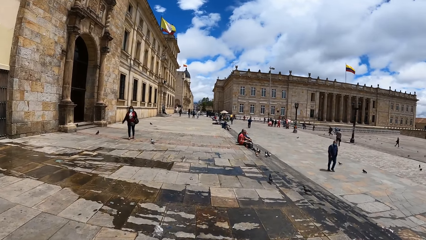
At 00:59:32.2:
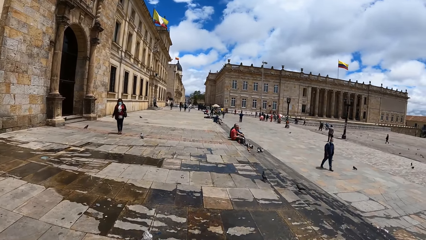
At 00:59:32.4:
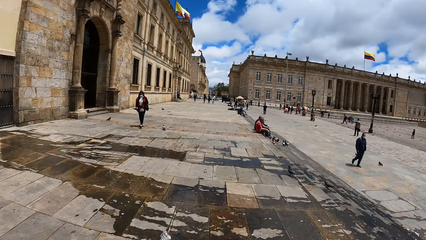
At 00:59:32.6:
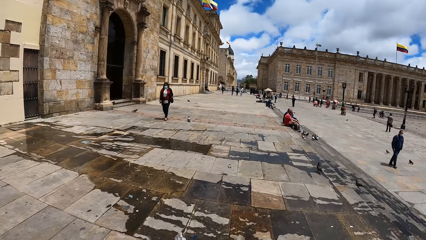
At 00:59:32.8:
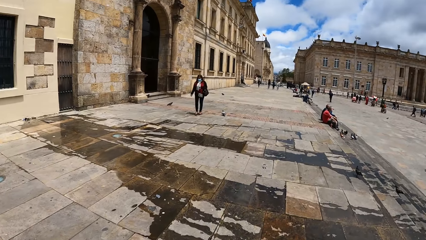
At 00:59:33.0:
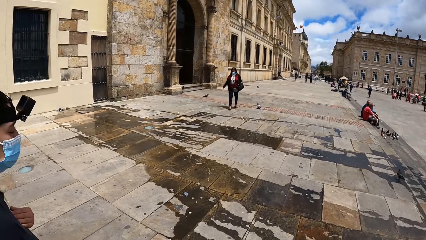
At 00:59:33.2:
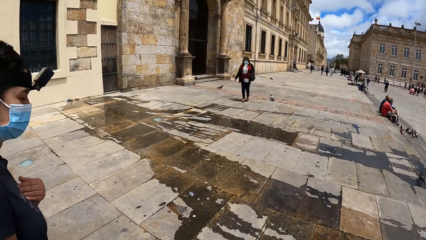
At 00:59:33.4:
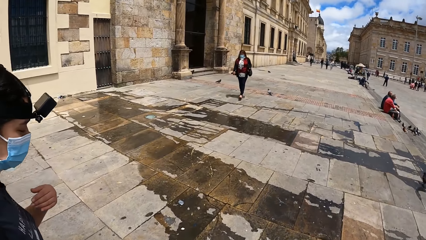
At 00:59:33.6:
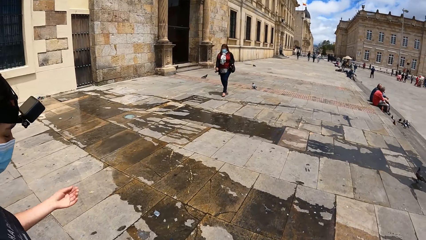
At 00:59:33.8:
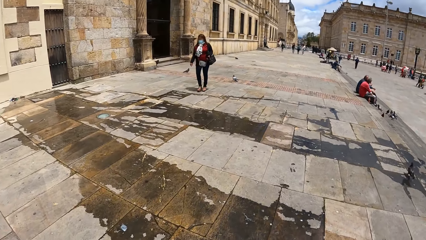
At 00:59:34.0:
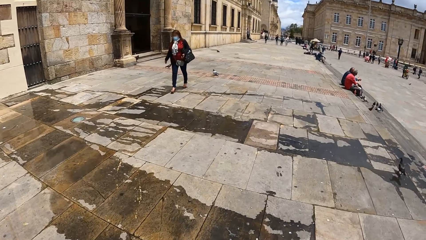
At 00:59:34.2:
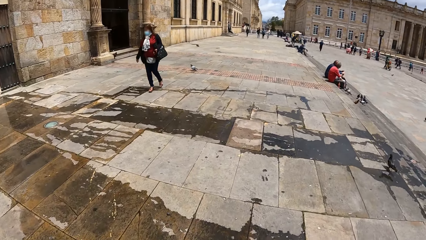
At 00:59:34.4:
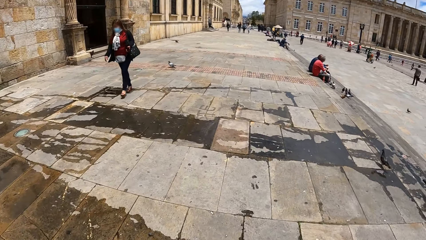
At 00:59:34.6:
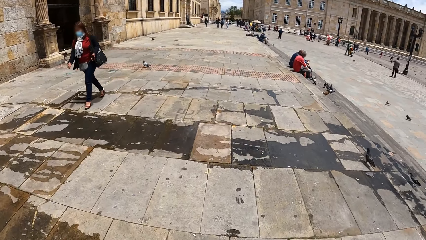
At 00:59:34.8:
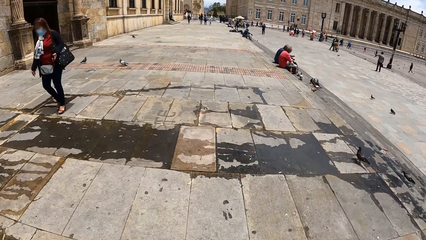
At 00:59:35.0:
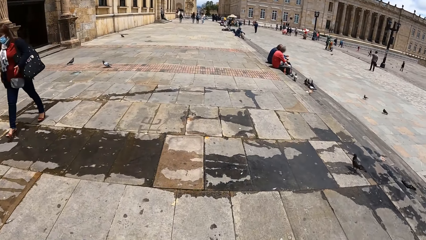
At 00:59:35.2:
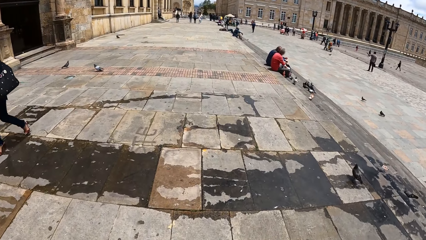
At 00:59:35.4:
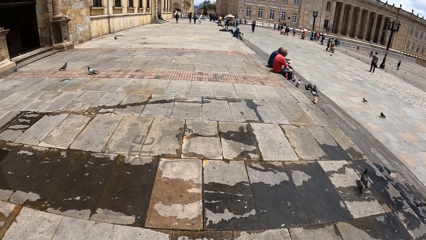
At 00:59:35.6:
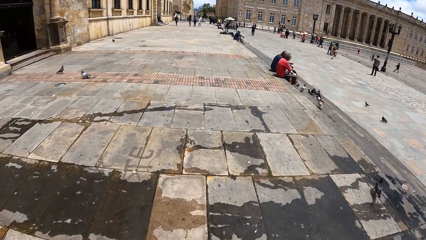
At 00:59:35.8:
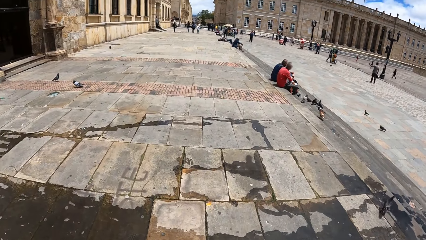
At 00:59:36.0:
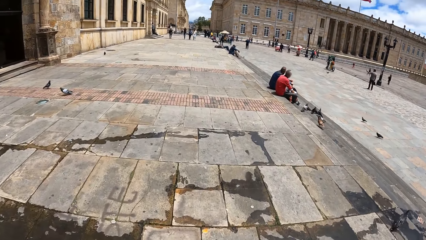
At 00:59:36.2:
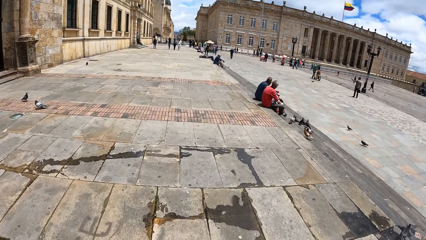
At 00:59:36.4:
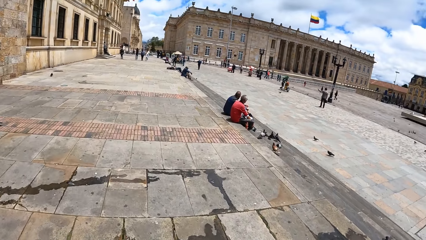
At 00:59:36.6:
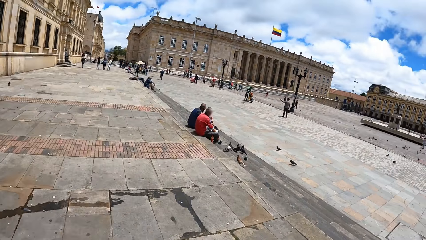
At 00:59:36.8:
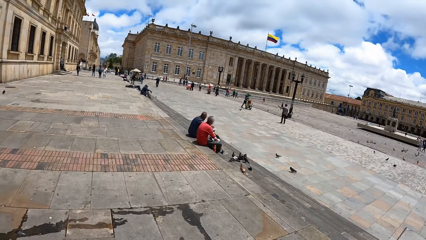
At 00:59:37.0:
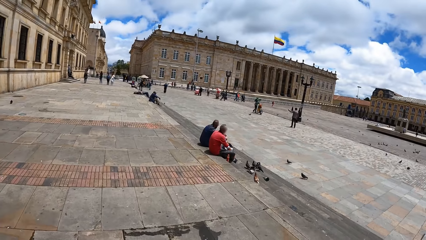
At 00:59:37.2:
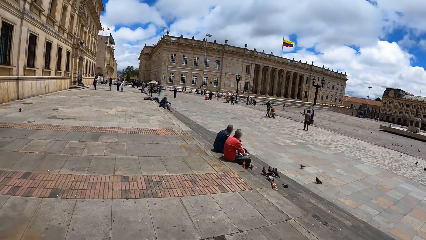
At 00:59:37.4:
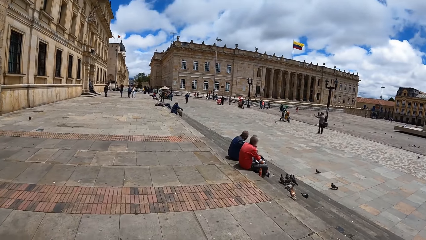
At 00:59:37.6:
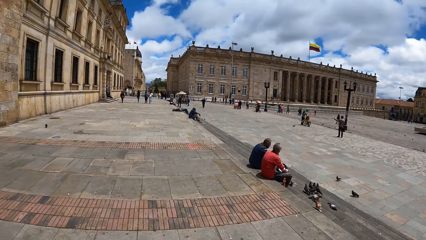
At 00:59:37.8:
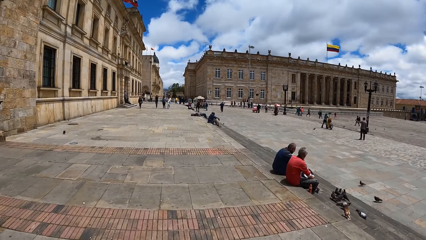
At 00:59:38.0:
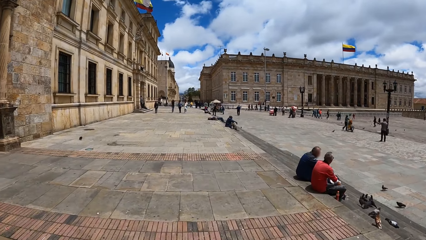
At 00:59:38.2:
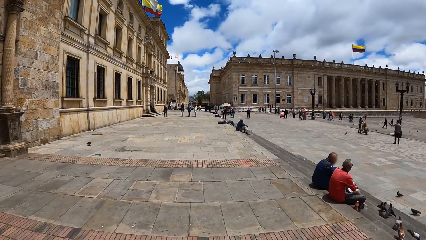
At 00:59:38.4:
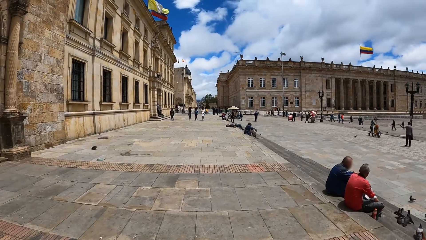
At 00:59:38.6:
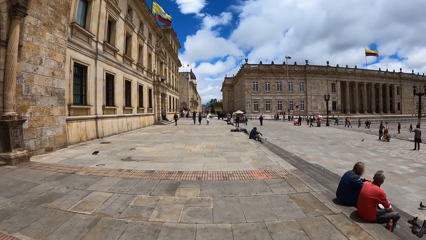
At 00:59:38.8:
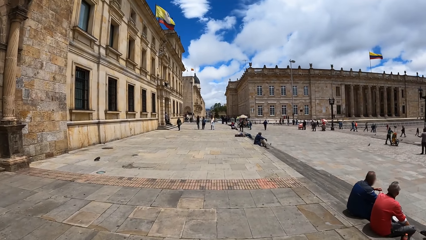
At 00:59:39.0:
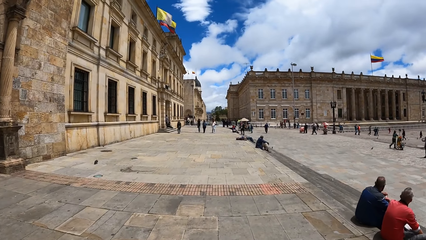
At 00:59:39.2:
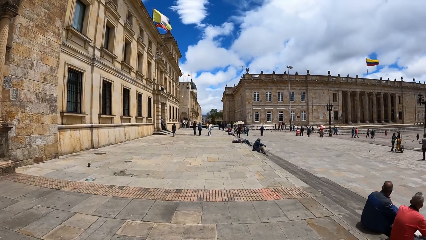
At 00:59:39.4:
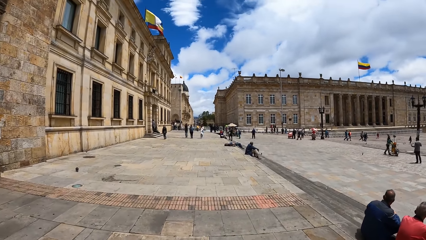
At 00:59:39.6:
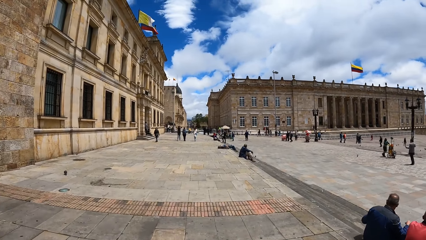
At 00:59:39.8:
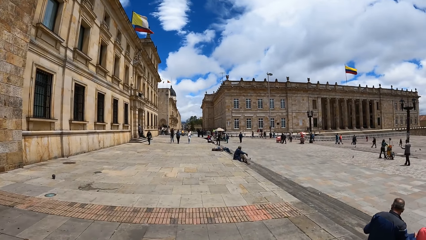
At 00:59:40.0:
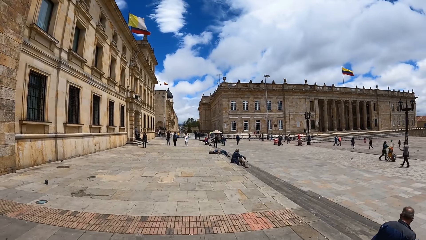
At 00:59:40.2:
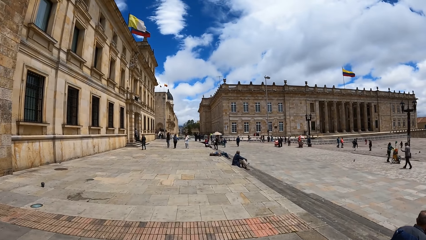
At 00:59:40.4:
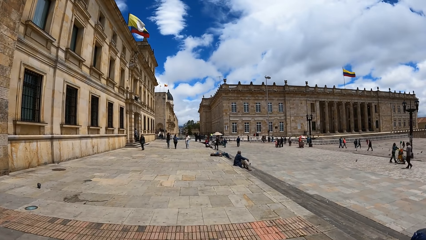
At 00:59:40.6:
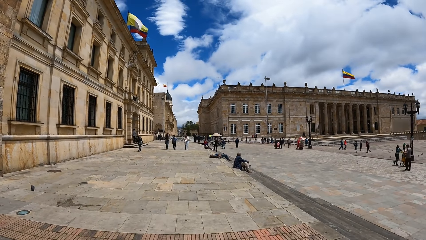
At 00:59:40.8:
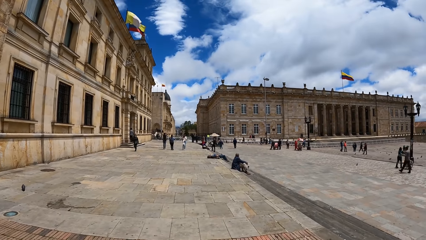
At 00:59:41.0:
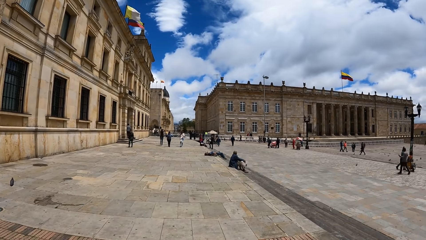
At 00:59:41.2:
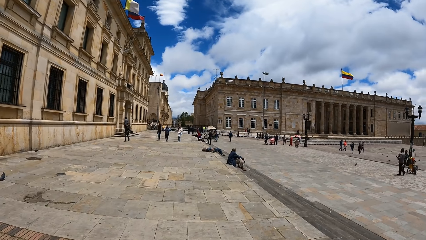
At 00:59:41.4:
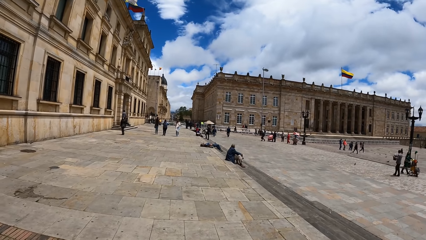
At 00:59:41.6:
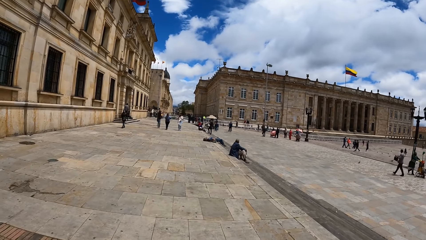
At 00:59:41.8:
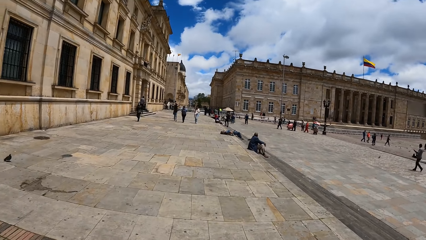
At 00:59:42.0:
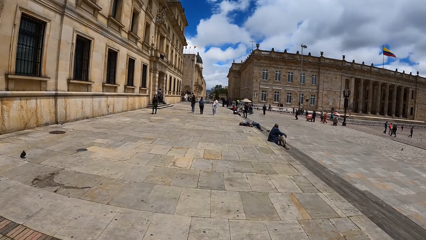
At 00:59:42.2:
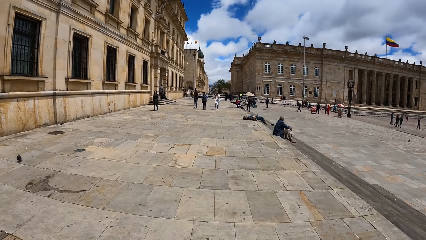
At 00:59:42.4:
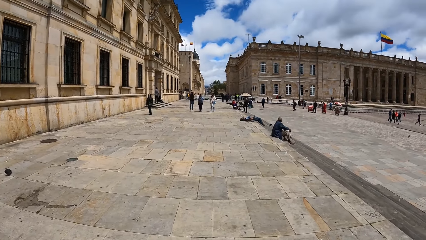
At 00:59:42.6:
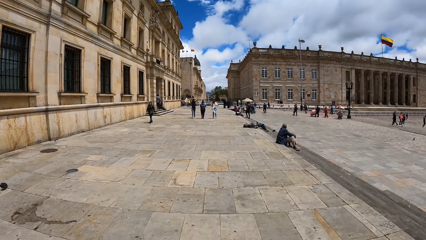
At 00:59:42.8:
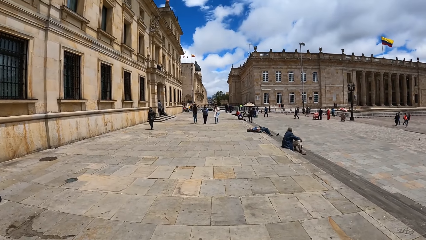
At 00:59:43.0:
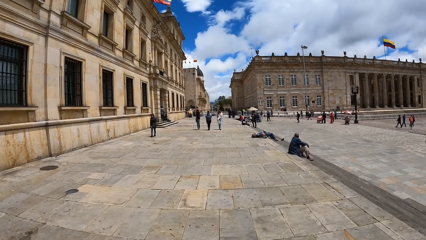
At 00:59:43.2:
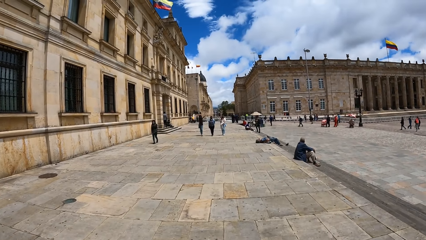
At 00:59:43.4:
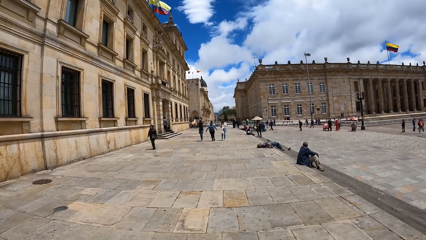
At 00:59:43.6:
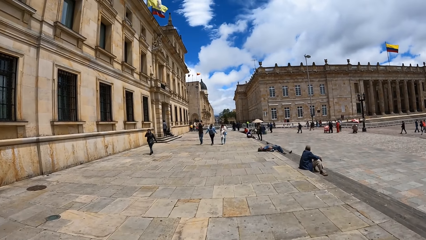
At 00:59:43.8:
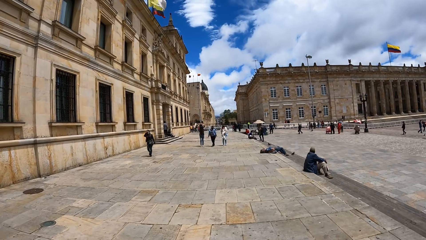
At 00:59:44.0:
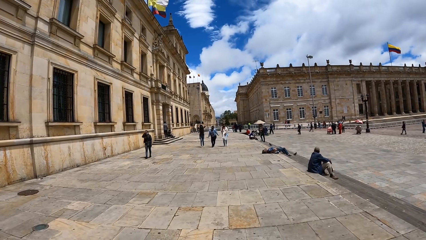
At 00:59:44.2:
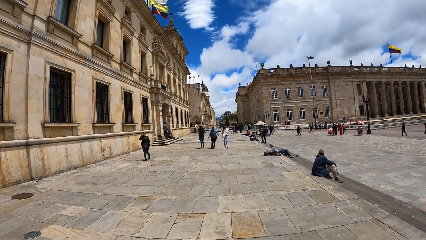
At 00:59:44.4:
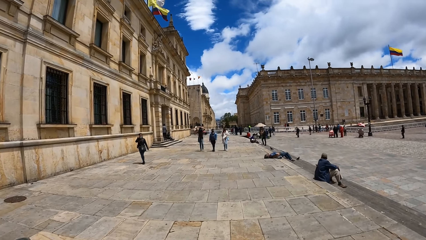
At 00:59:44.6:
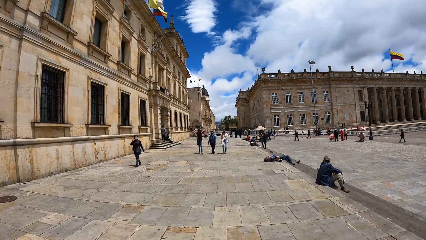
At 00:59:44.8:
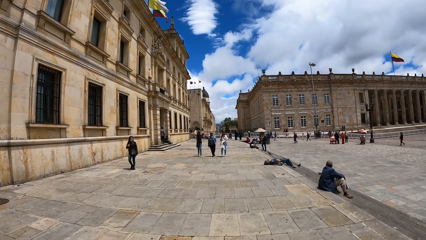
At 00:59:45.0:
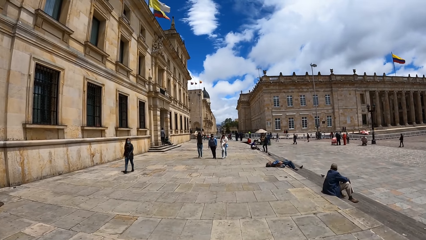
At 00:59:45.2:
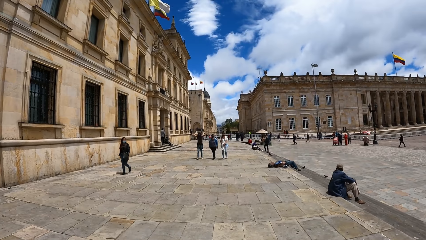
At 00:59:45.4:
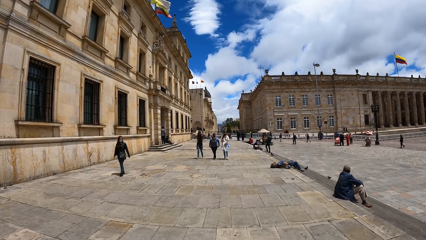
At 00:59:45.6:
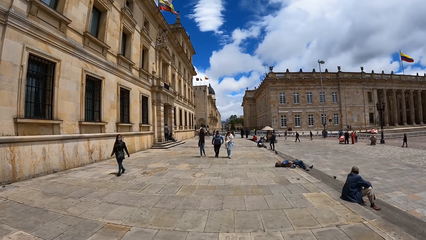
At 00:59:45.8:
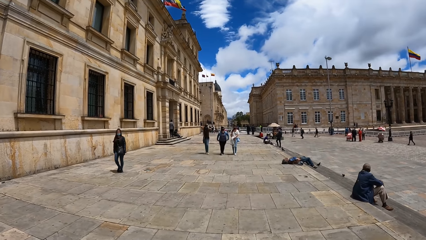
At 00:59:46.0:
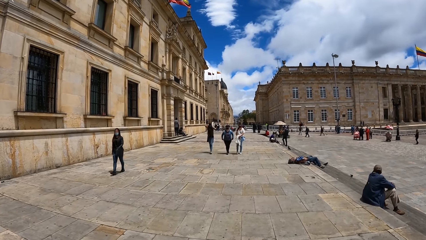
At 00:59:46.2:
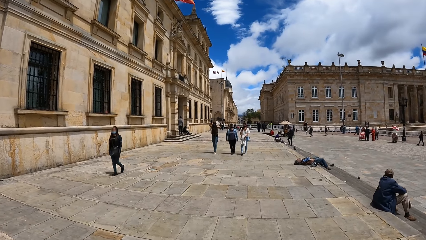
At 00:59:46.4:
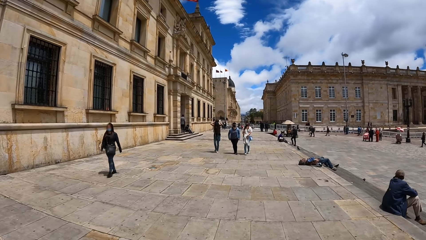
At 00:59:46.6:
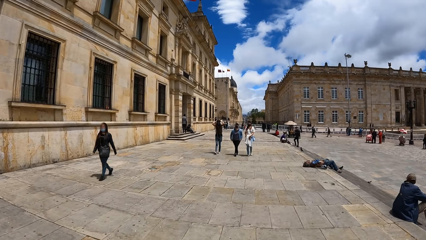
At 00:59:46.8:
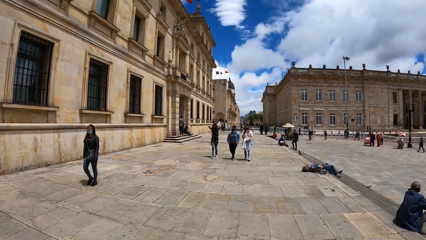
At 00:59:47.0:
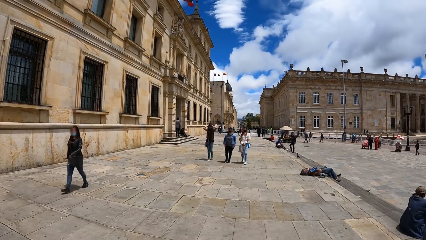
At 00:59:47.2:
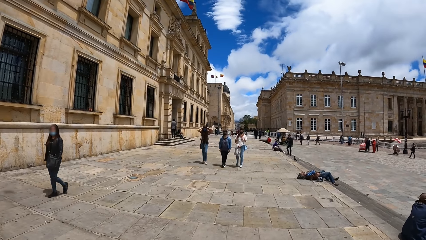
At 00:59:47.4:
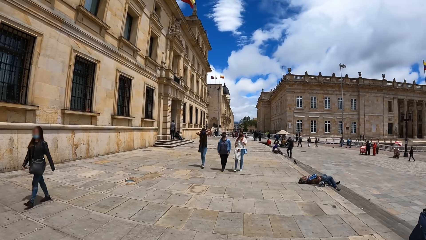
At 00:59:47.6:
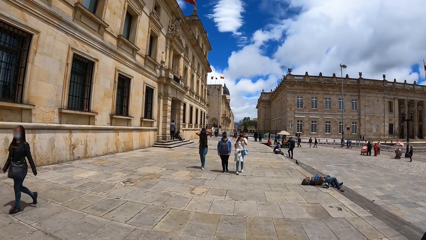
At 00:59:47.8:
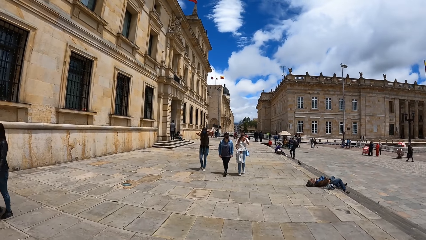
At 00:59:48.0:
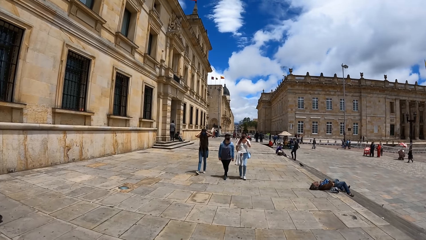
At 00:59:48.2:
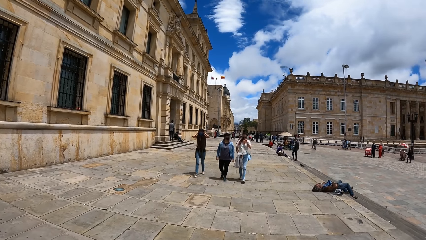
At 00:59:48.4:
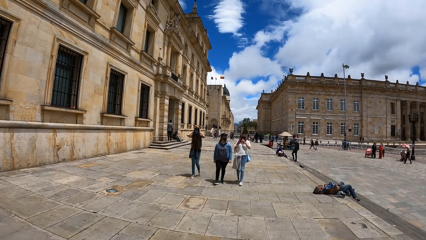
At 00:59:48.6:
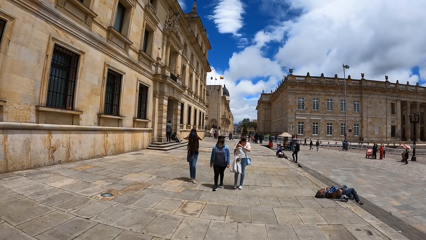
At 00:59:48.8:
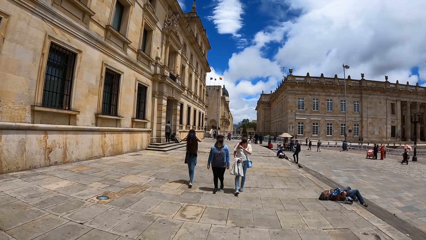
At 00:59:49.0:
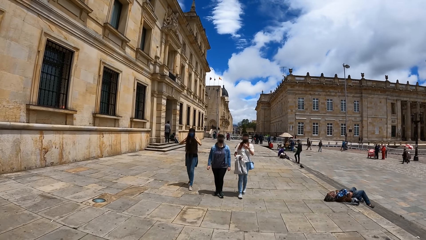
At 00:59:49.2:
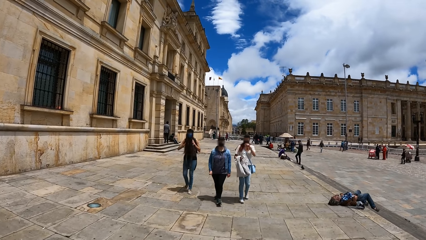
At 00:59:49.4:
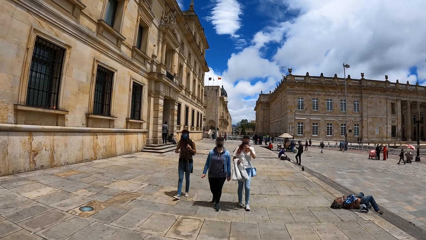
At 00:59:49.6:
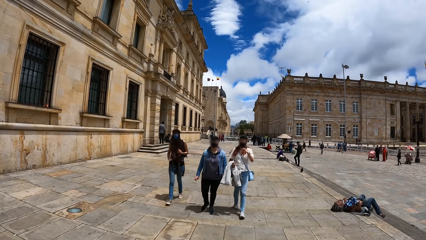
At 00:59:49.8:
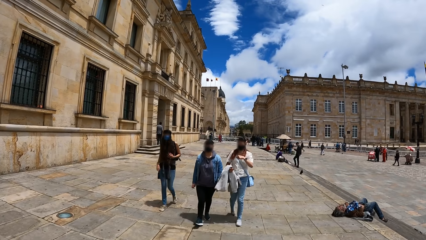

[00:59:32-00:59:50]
The camera wearer walks around. A person walks around. The camera wearer walks around. They interact with a woman, a second woman, a third woman and a fourth woman. The third woman touches her hair with her hands.
